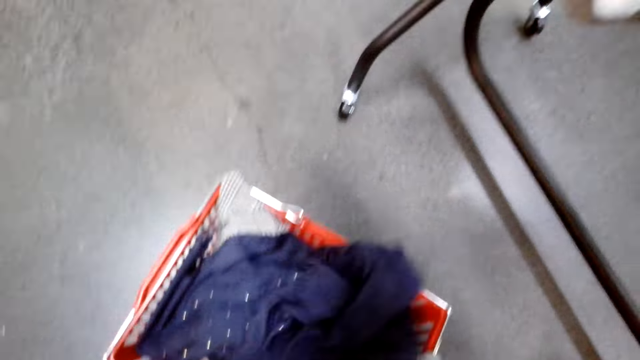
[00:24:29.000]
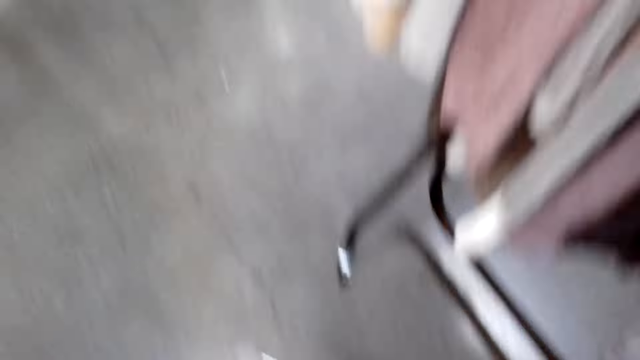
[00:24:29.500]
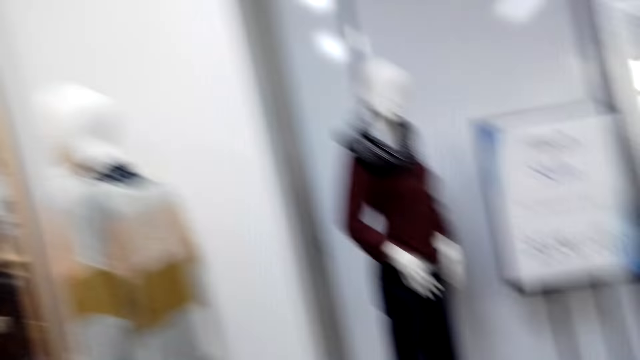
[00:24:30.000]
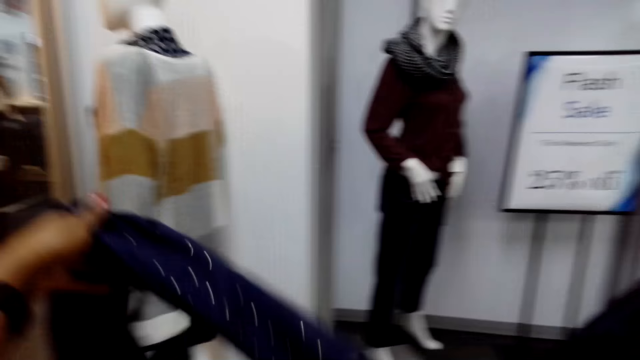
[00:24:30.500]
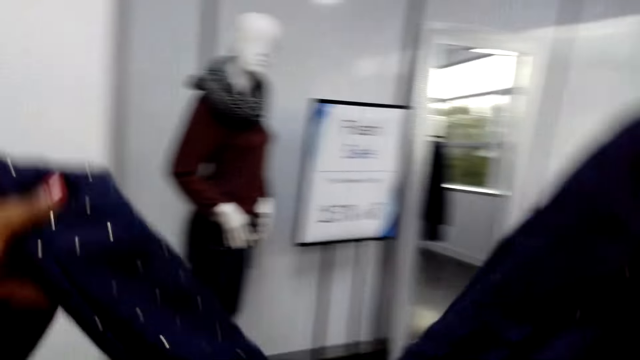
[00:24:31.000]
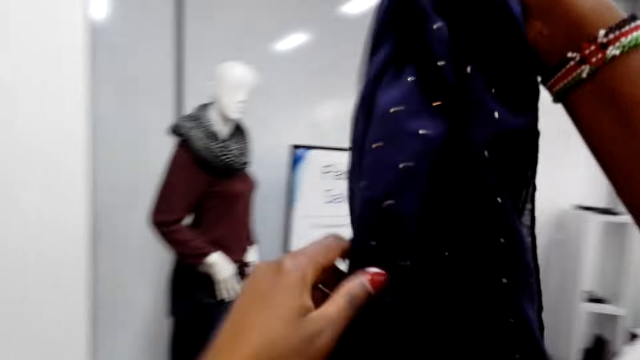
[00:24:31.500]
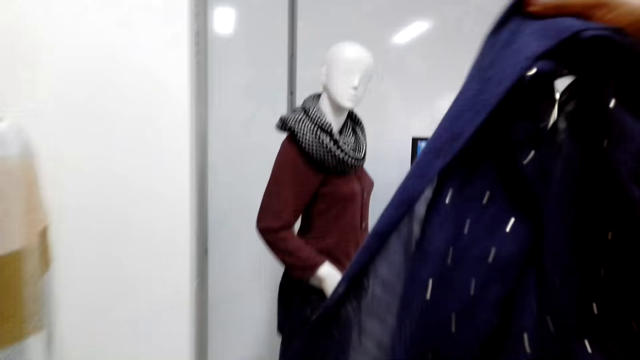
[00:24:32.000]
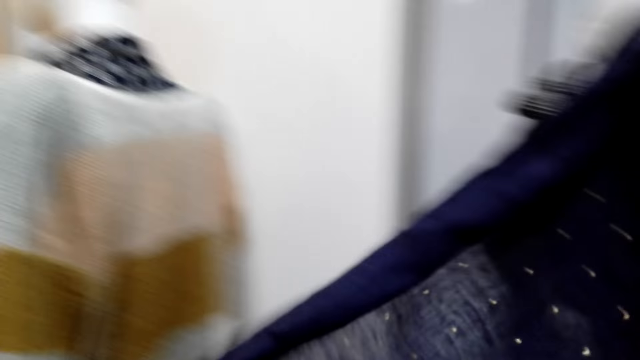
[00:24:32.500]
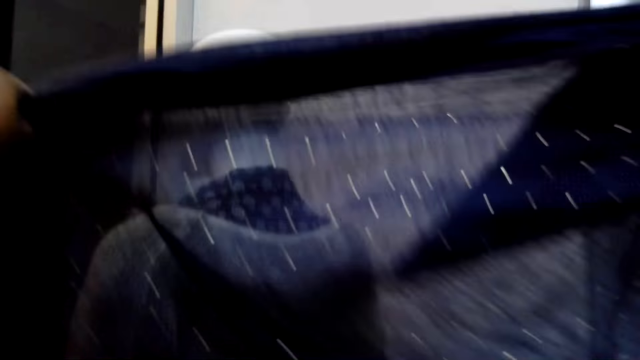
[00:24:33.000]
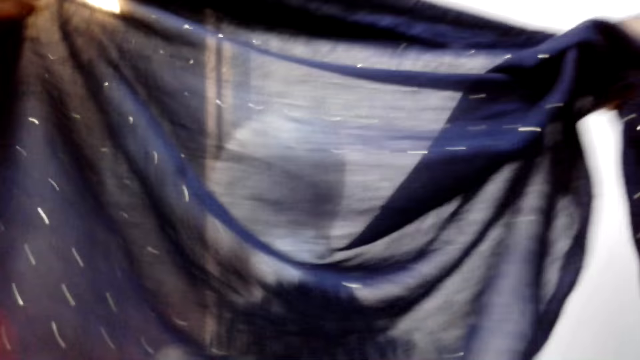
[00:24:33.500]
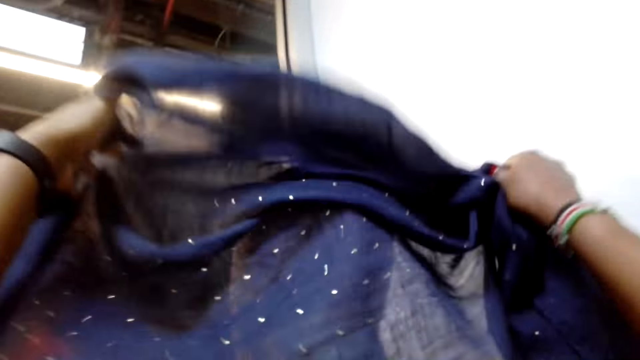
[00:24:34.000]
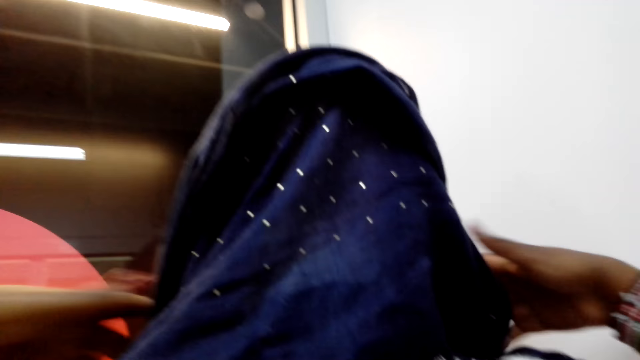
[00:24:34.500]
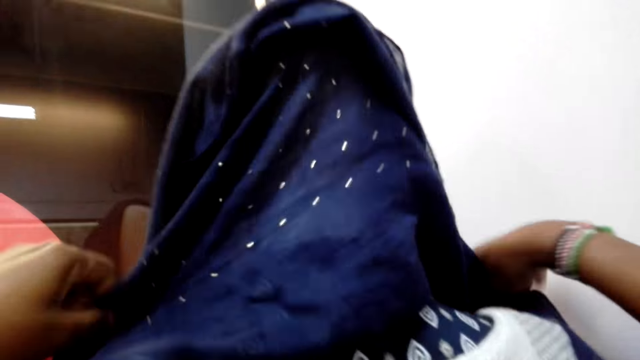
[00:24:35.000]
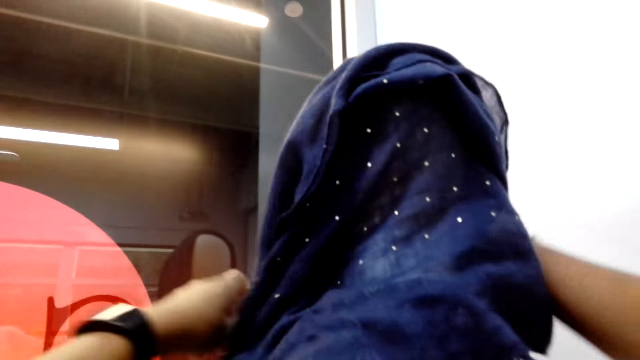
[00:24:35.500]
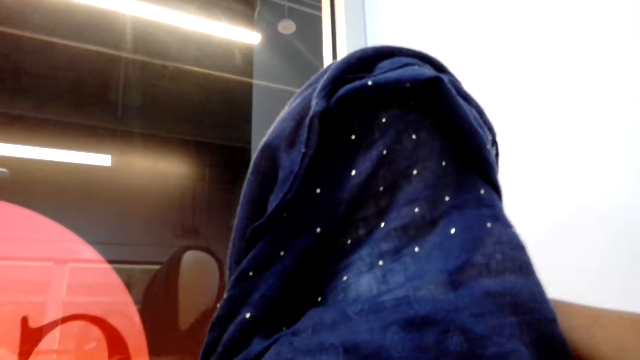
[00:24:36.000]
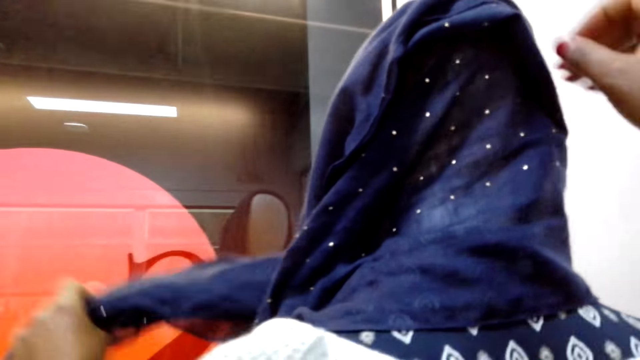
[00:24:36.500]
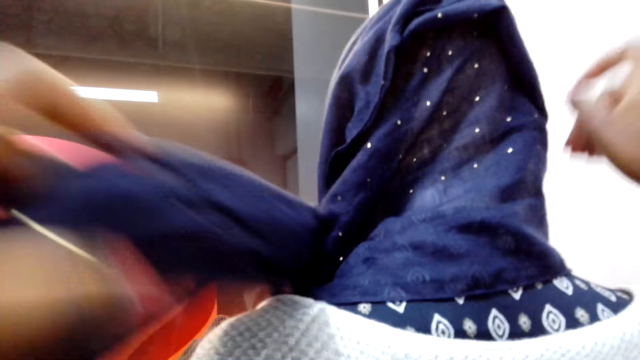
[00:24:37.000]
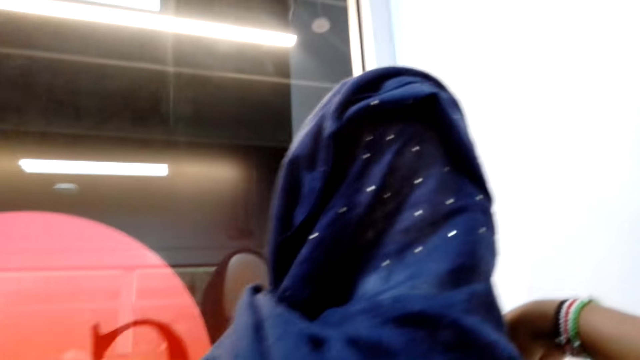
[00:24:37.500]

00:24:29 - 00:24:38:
The camera wearer picks a scarf in a cart. They straighten the scarf. They hold the cloth. They fold the scarf. They hold the cloth with the left hand. They wrap the scarf on a dummy.

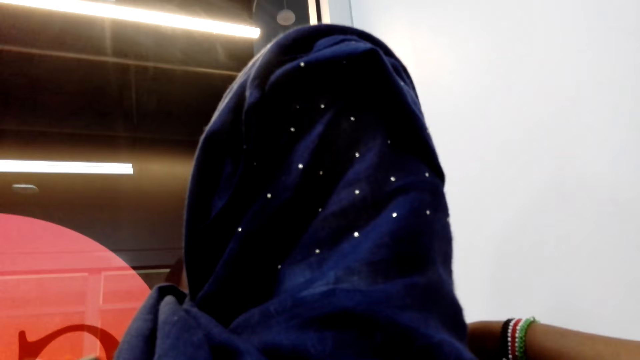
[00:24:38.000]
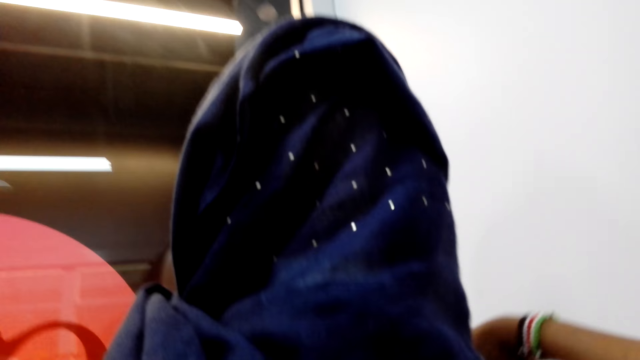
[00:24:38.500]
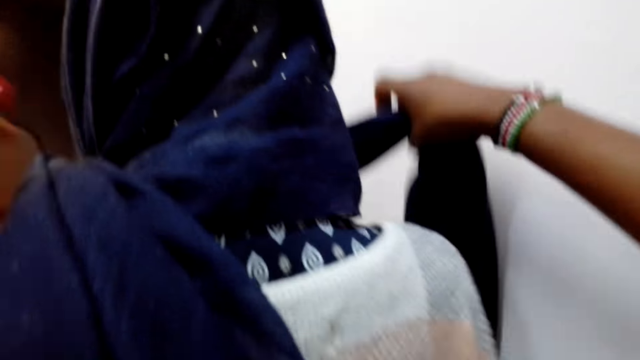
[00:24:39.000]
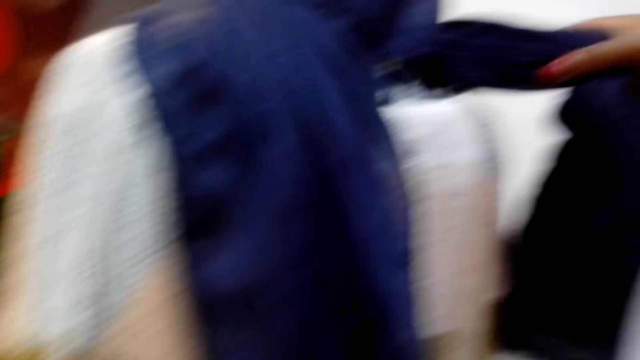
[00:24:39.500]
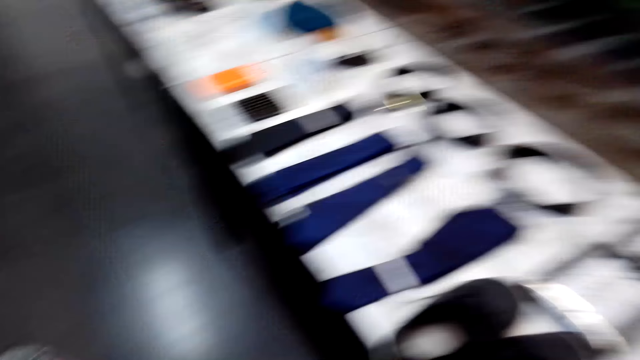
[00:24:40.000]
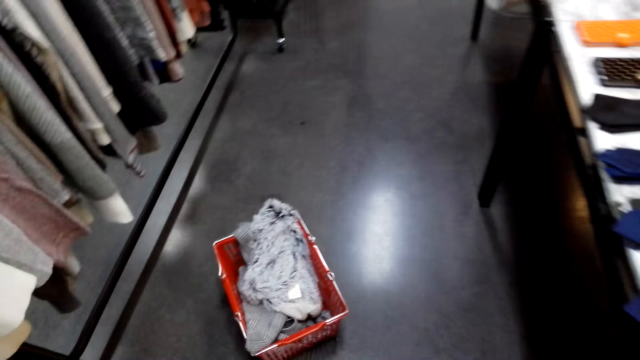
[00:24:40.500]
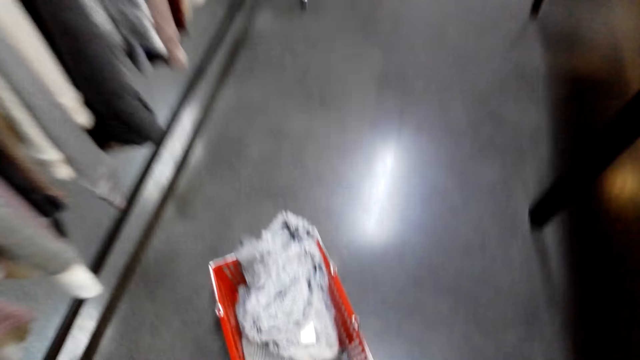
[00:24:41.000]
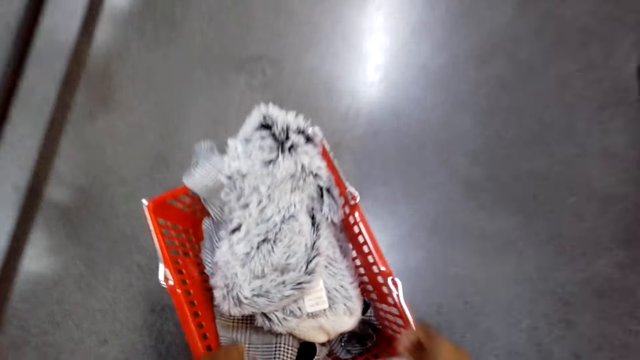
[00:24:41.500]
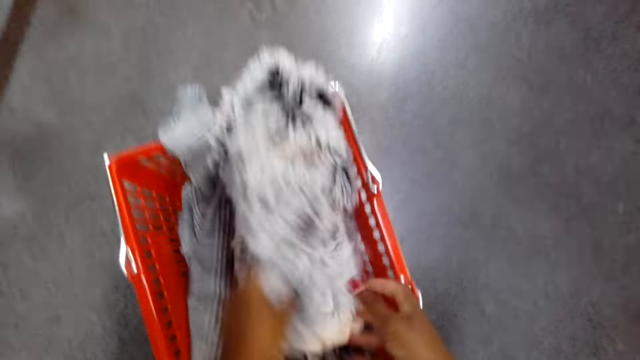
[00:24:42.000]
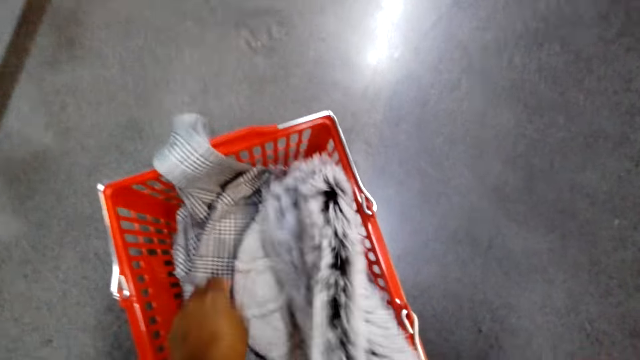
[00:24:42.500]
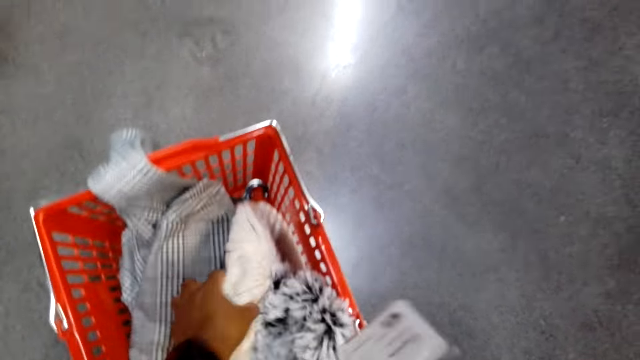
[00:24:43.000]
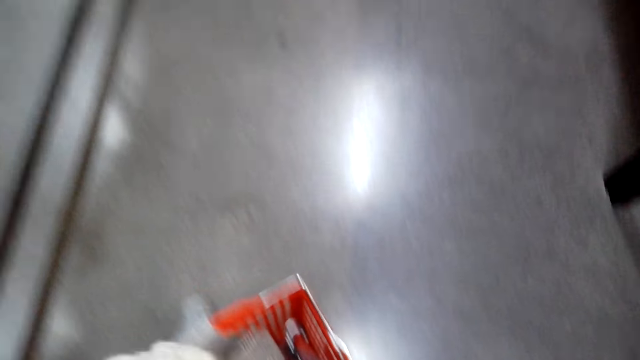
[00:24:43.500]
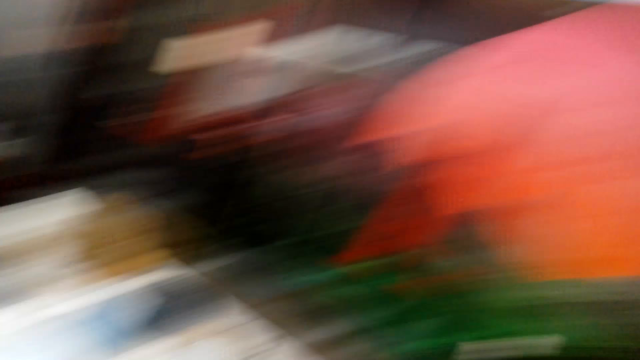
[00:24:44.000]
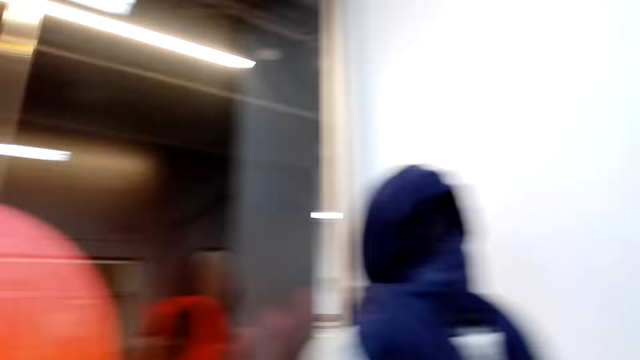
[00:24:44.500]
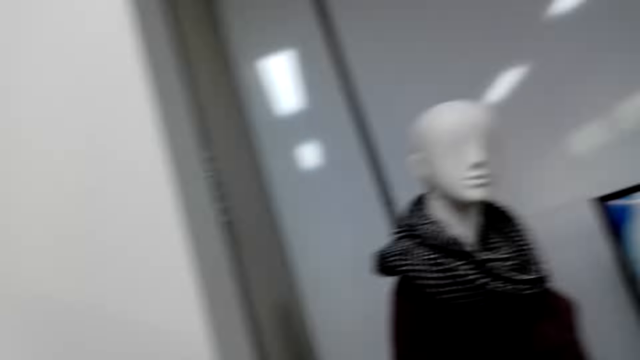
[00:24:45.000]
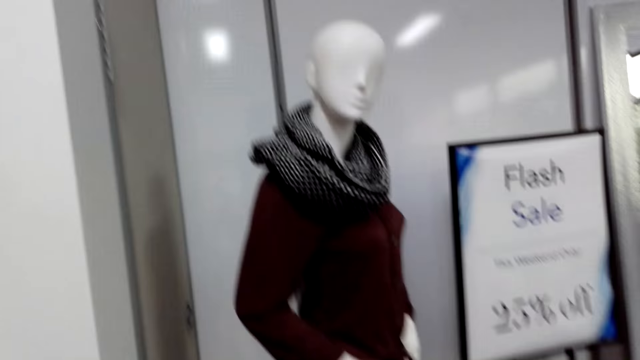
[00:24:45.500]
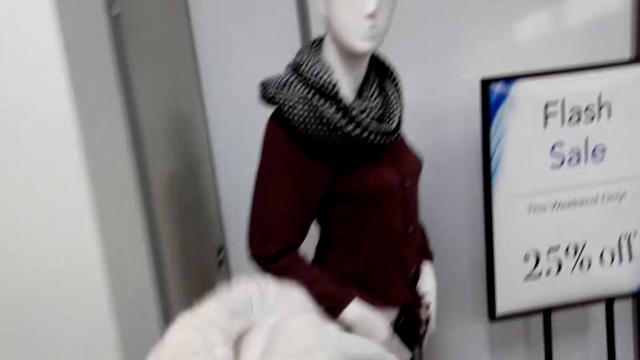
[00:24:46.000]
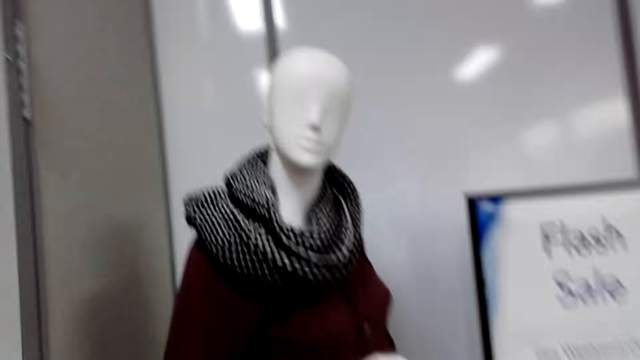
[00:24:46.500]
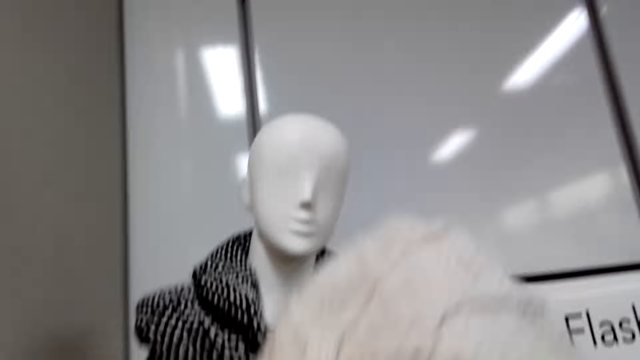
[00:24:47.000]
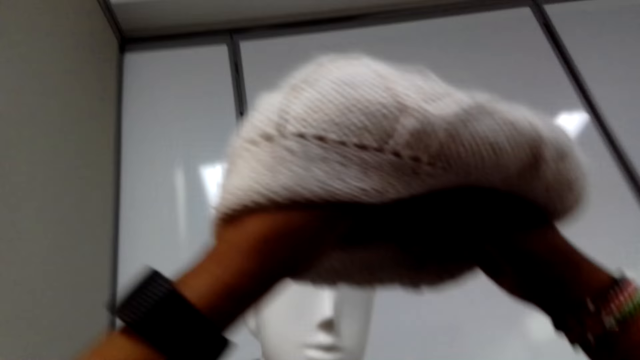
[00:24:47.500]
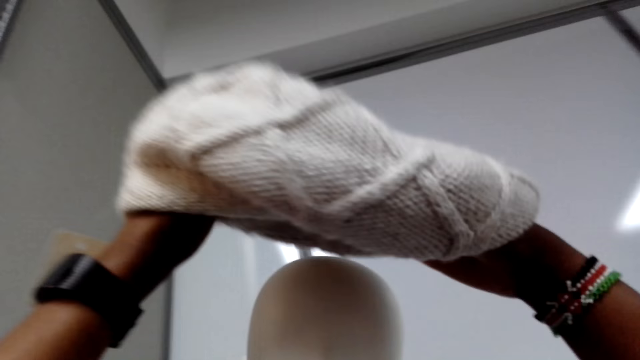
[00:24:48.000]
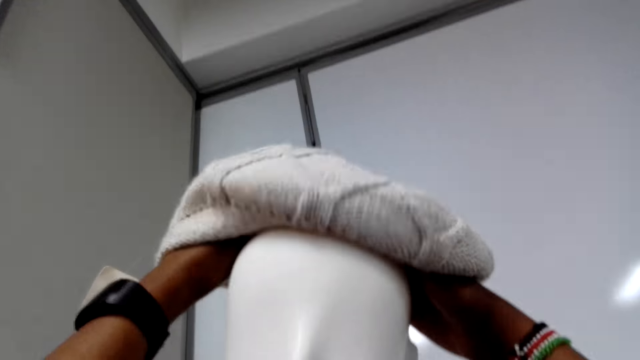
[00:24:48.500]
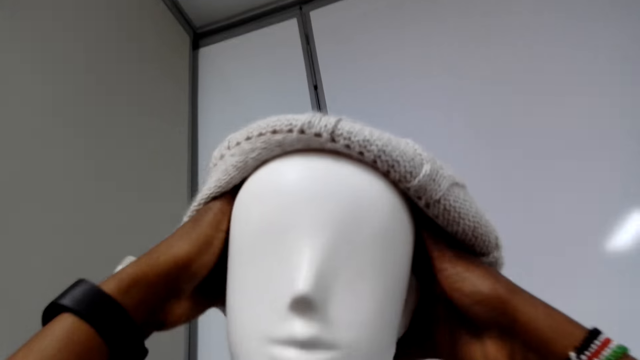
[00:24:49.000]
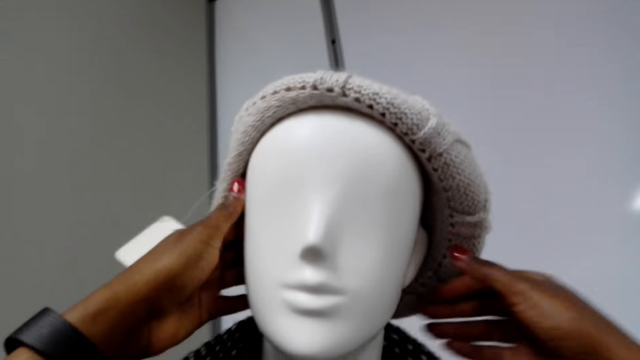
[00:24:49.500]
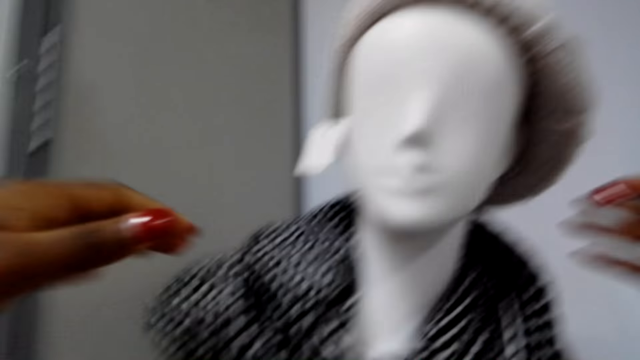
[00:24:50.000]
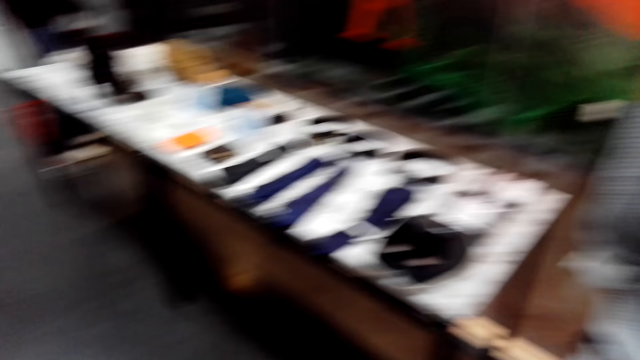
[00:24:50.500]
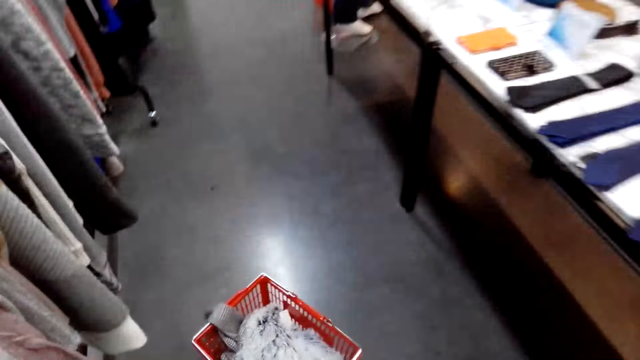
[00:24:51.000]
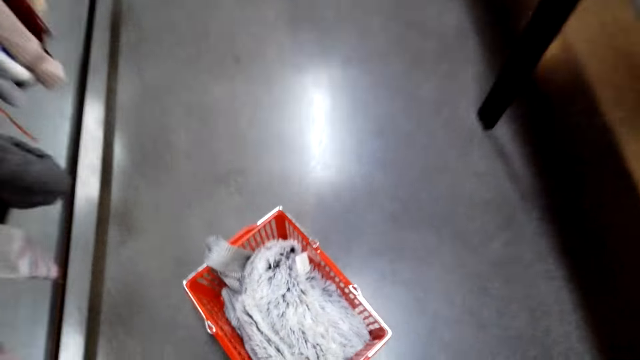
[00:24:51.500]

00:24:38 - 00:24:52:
The camera wearer looks around. They pick a scarf in a cart and pick a hat in the cart. They walk in a cloth shop. They put the hat on a dummy. They walk in the cloth shop.
